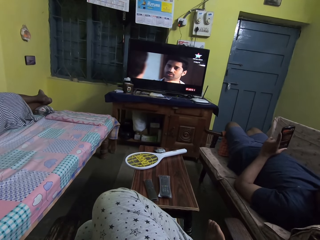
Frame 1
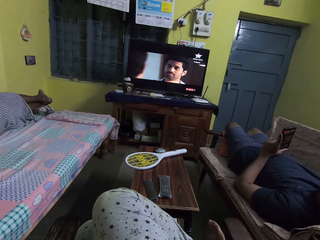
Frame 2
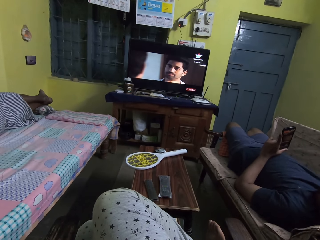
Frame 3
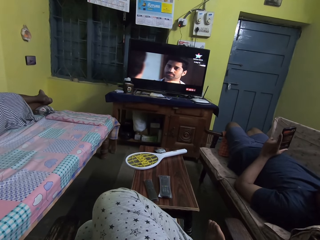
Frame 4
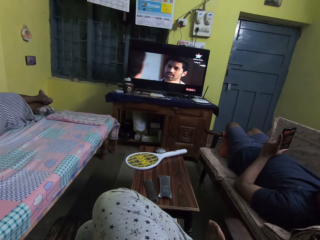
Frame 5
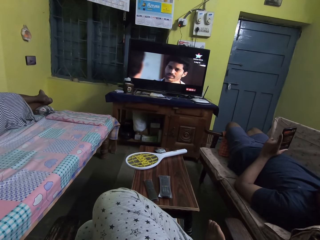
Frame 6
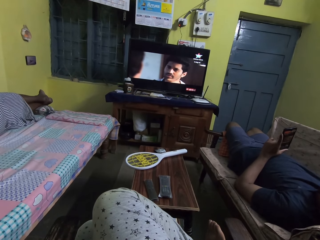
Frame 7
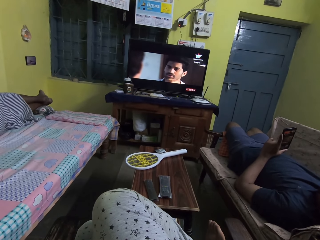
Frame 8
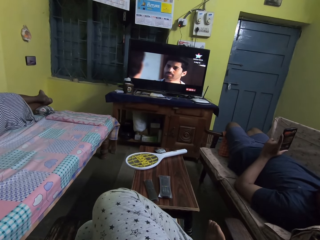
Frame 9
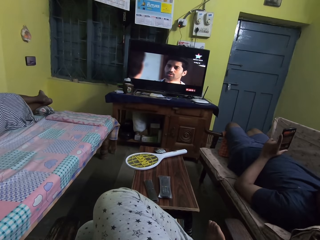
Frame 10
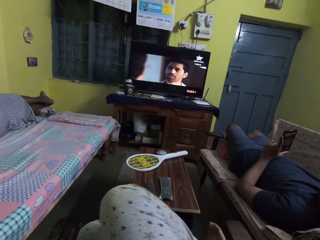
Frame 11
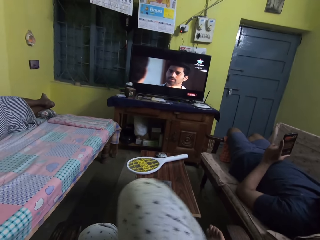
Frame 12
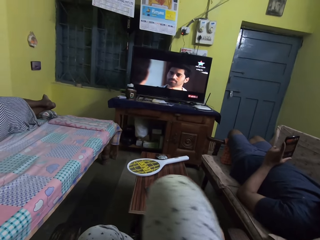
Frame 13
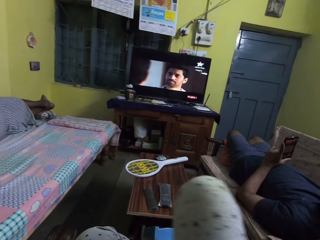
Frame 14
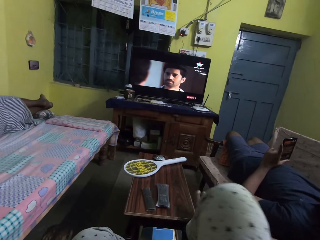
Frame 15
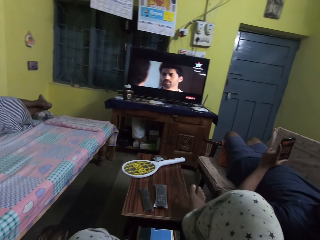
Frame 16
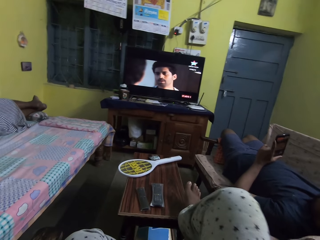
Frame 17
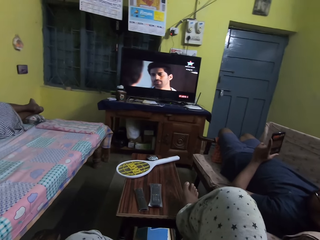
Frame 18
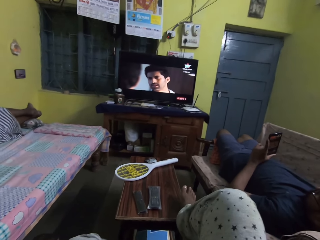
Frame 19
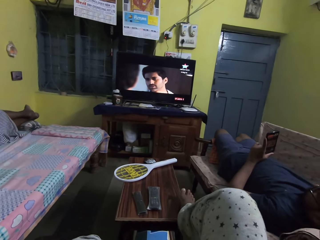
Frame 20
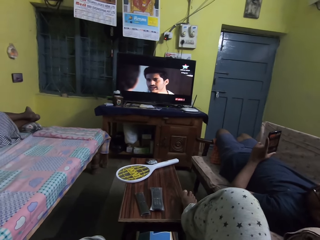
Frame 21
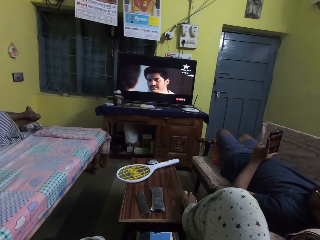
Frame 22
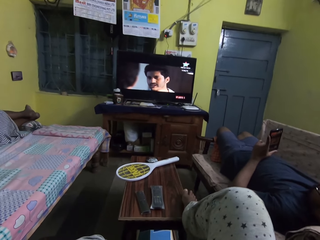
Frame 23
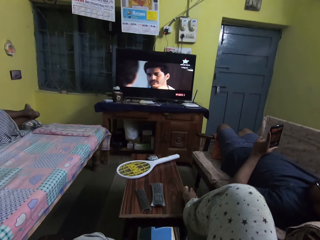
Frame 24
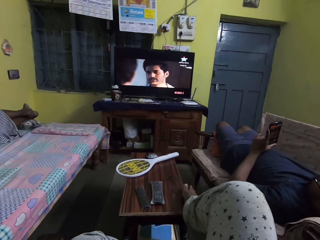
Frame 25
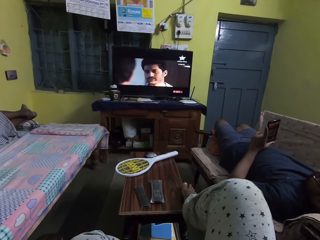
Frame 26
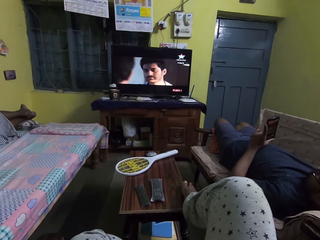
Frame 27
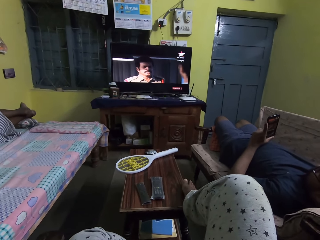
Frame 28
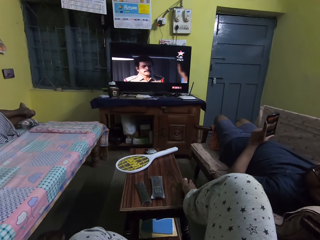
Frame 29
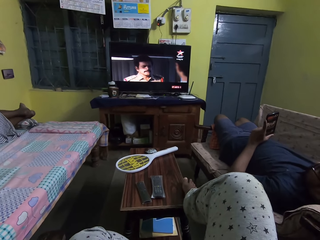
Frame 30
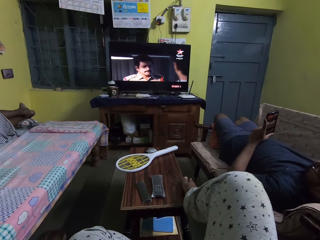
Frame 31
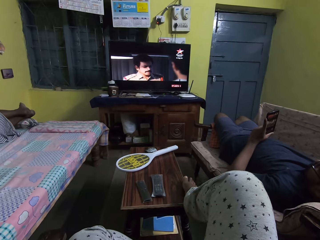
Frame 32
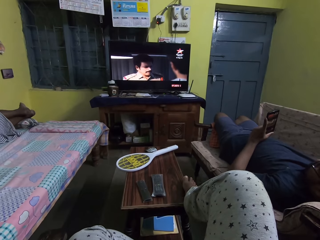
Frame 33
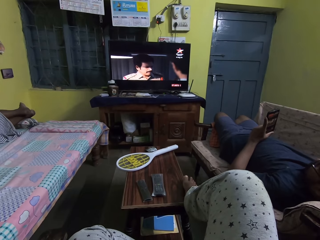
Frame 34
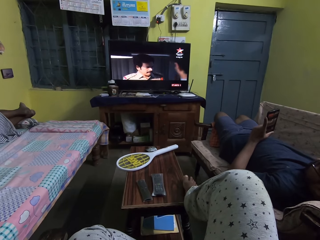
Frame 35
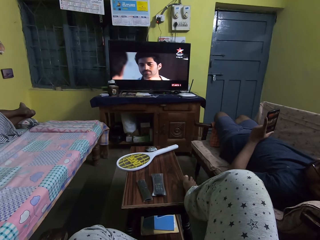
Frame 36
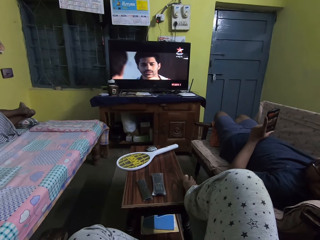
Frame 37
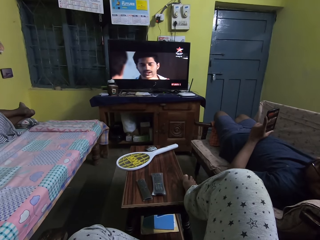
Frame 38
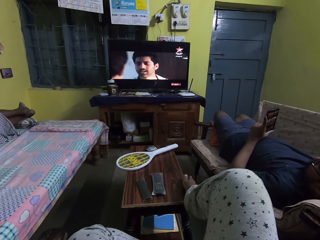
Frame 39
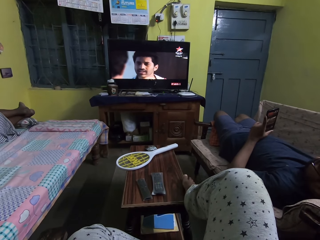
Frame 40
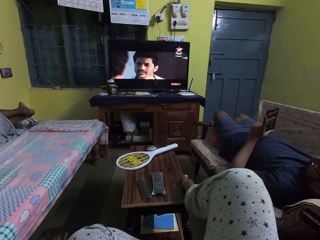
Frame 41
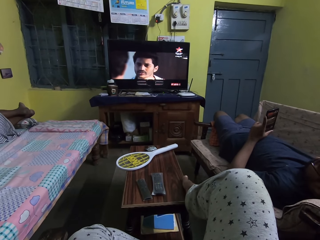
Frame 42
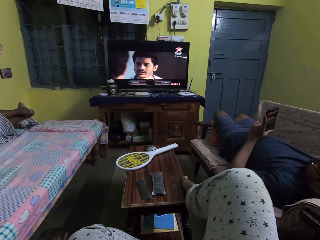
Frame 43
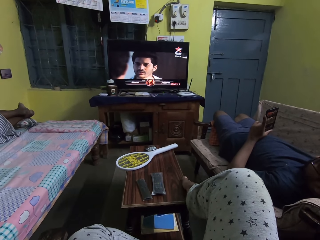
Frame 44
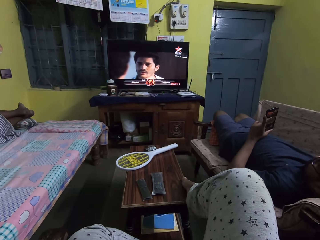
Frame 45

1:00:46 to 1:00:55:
The camera wearer adjusts a leg. She places her right leg on a table in the room.

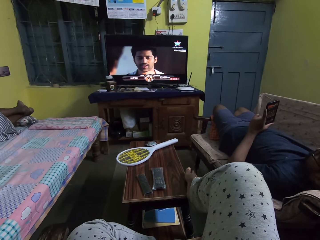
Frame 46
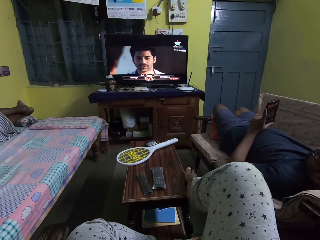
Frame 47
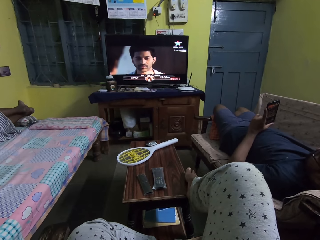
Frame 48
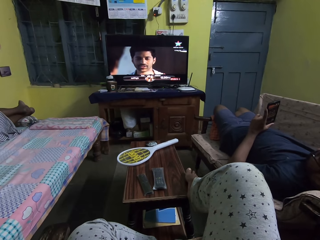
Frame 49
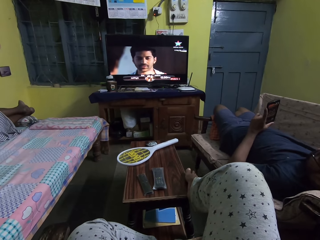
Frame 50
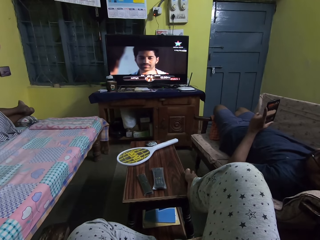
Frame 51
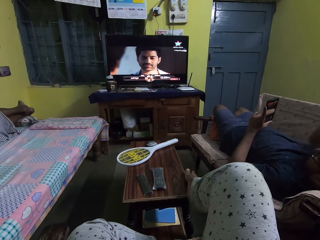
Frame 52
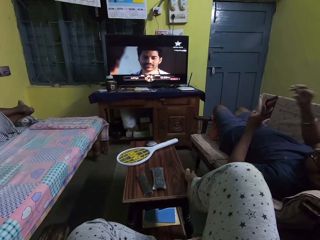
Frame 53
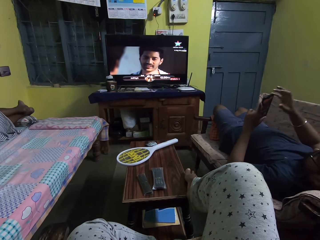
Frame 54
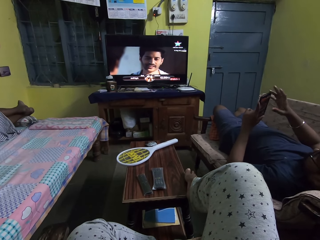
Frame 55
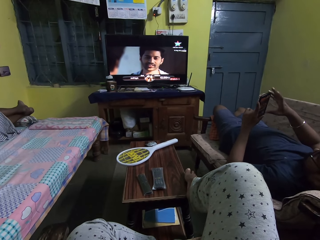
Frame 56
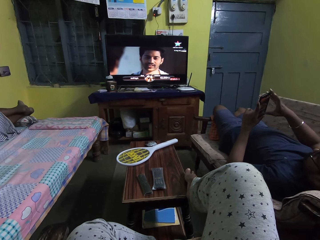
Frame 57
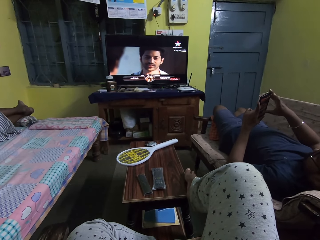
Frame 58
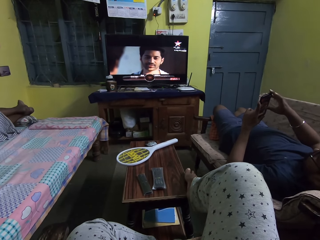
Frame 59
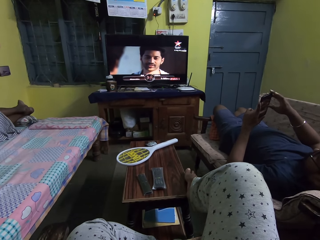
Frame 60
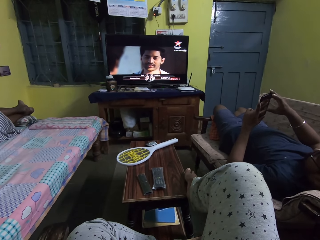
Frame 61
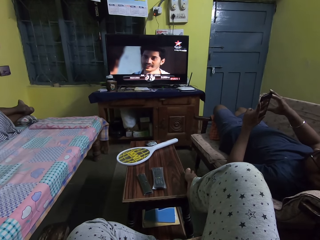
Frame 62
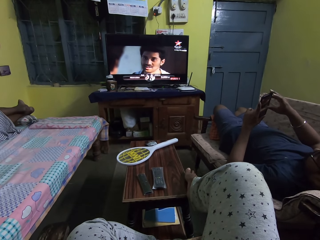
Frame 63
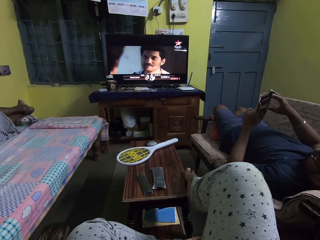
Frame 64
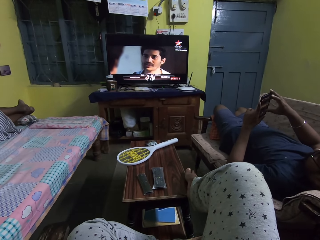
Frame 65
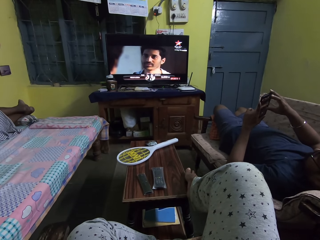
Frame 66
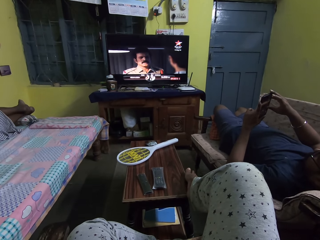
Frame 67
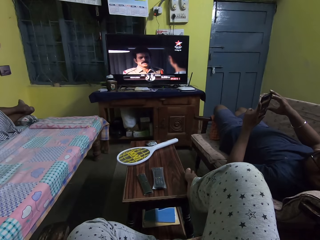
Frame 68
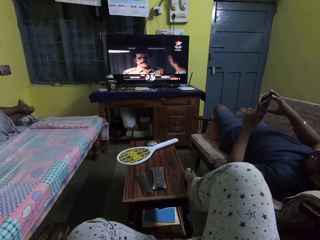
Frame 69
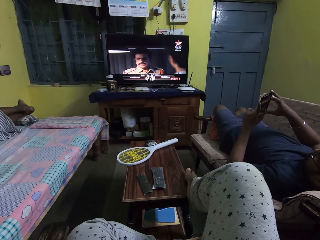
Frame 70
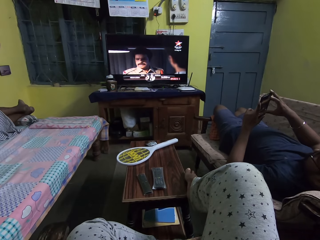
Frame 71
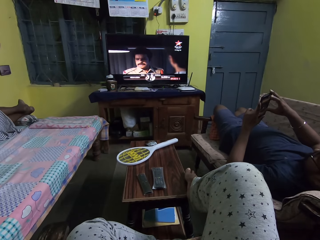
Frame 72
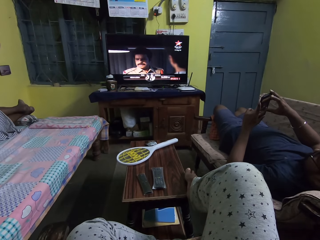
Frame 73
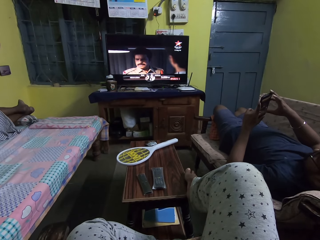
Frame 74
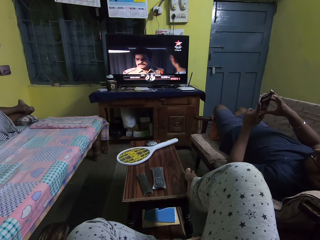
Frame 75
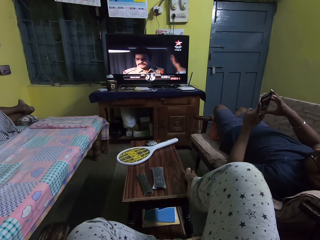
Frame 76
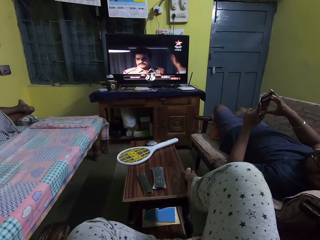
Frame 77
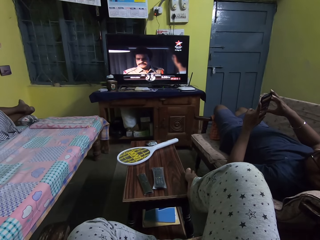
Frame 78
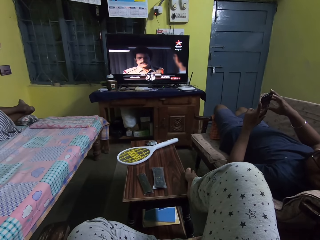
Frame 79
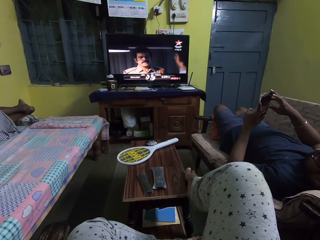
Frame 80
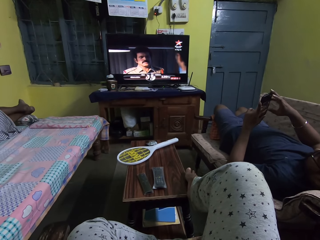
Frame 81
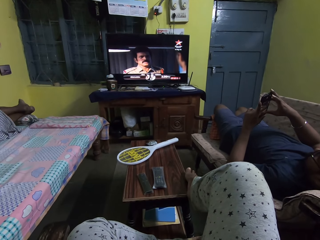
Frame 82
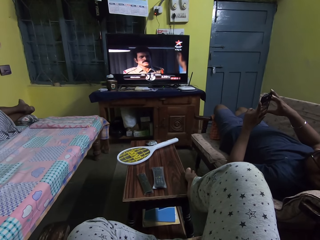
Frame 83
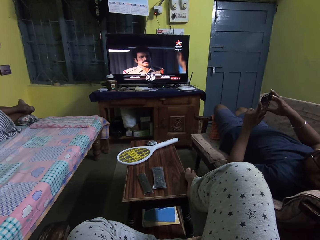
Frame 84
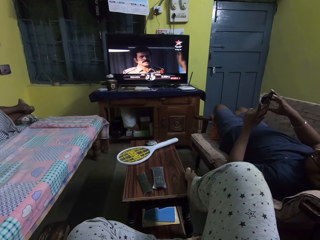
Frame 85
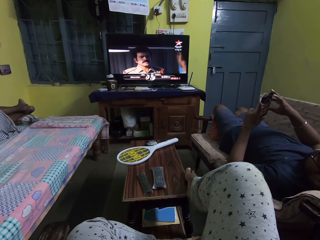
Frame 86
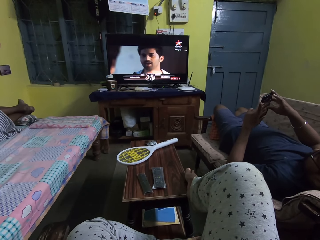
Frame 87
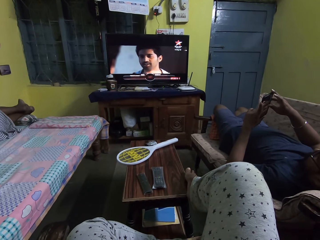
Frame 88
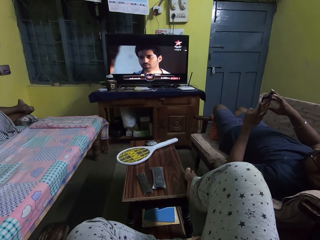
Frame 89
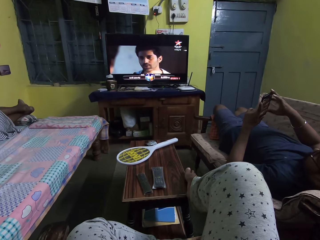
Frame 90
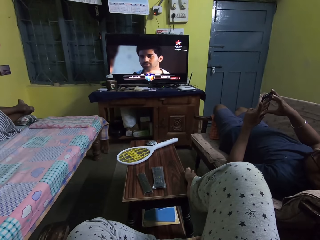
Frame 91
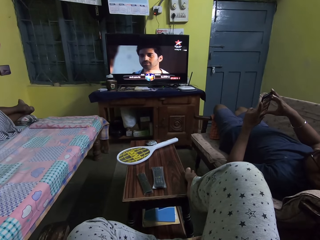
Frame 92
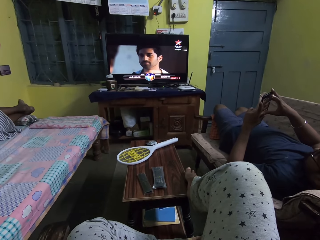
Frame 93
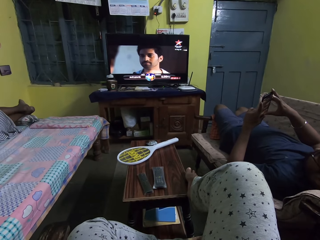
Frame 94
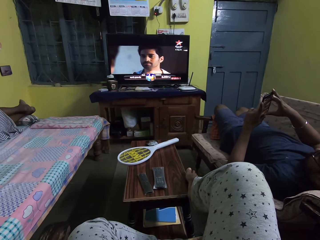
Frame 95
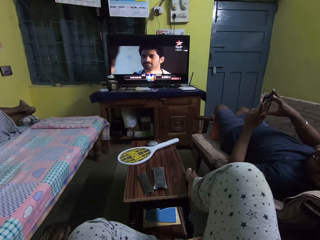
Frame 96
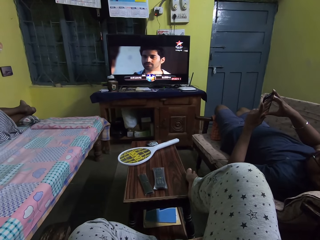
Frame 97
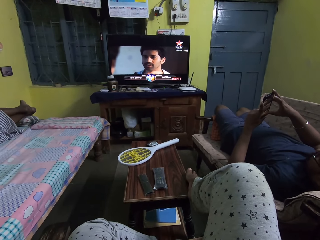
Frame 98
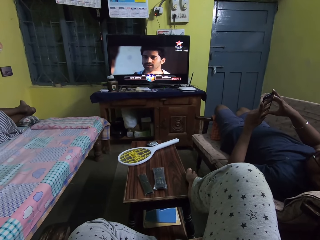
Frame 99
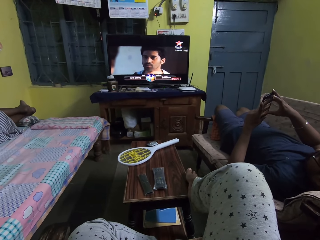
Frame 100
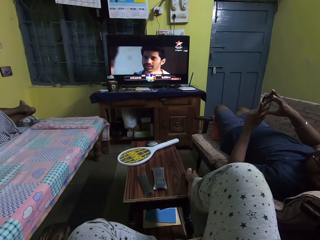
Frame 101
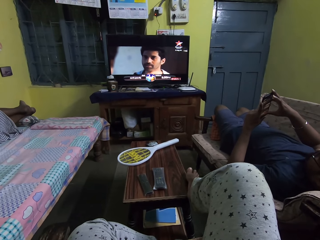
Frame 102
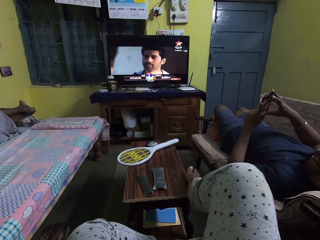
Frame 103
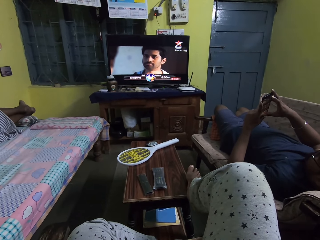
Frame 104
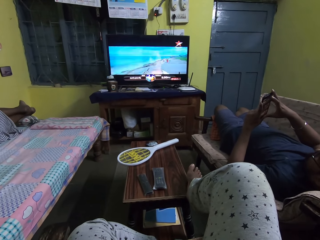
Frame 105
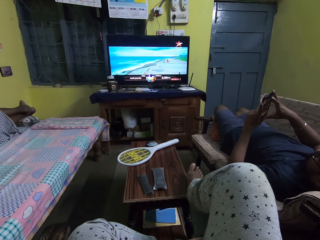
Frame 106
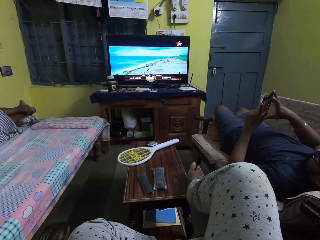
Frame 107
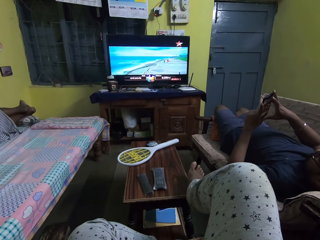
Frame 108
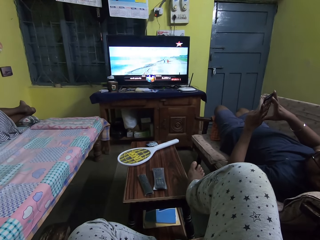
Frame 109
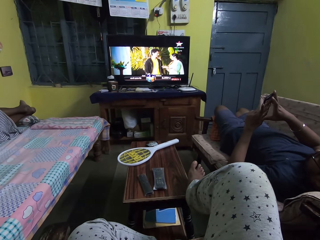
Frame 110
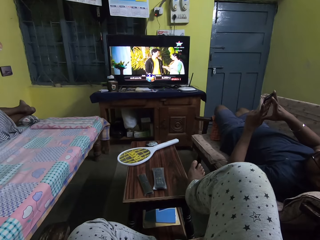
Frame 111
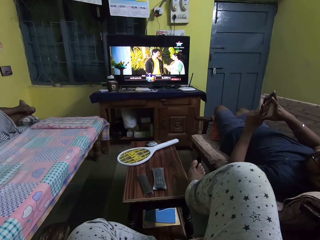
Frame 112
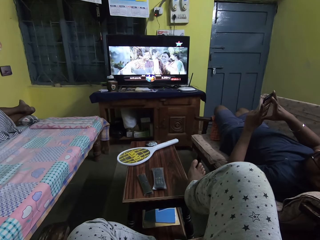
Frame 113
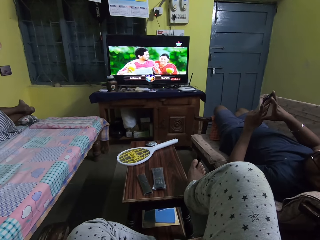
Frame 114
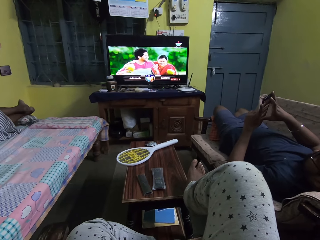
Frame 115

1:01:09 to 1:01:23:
A man holds a phone. The man operates the phone in his left hand with his right thumb.
